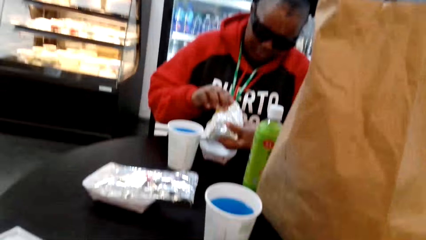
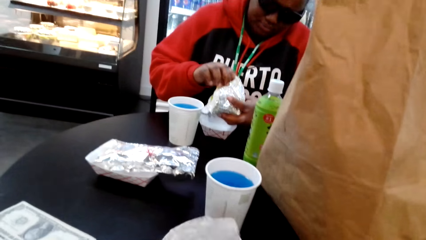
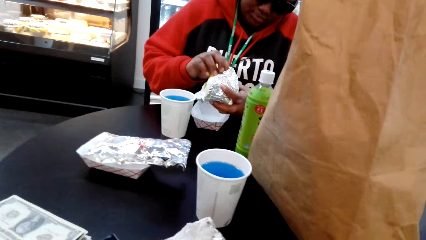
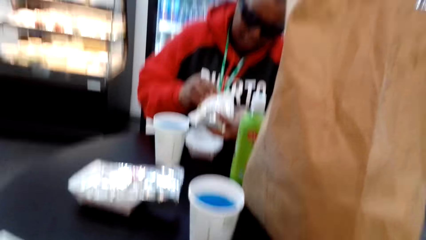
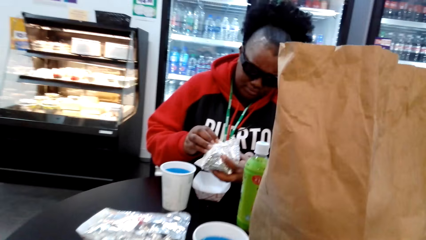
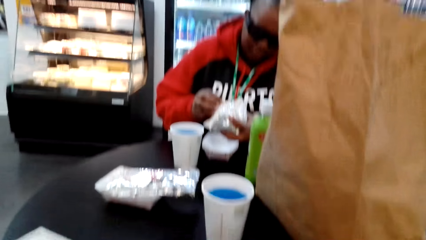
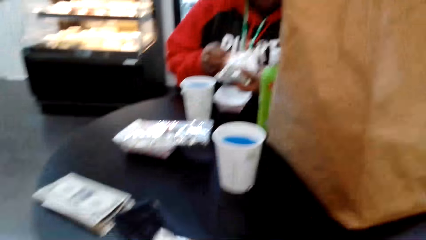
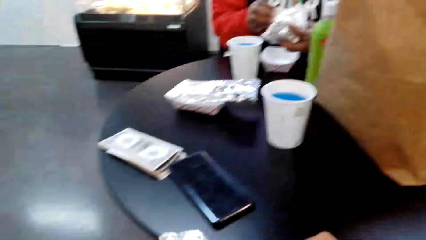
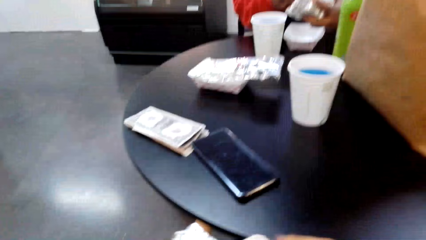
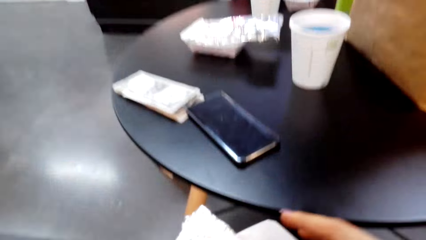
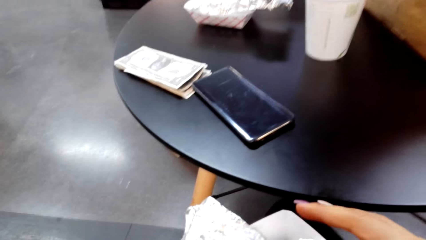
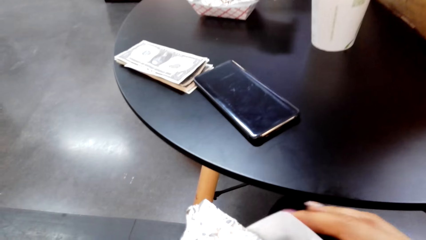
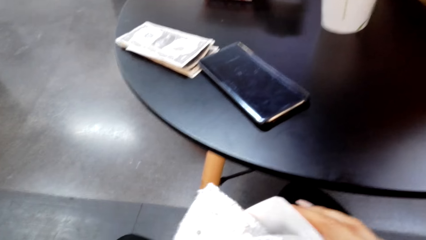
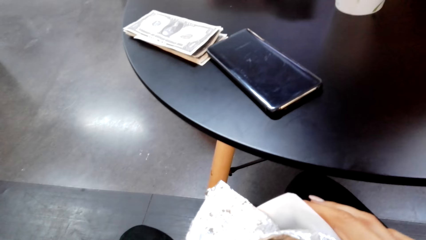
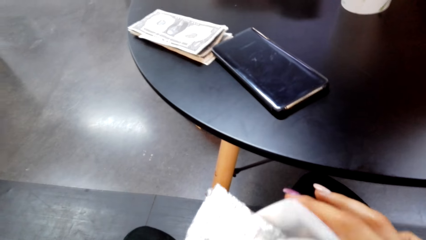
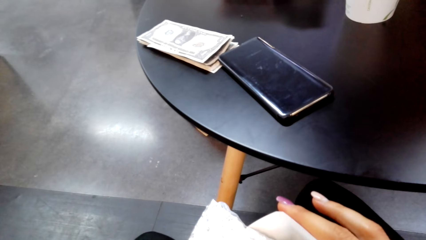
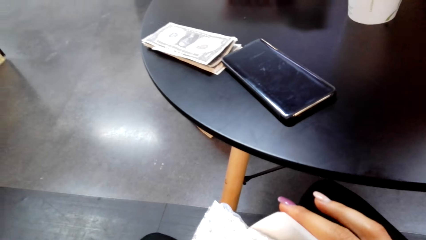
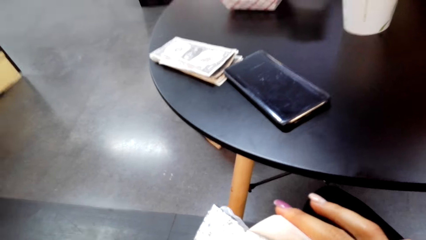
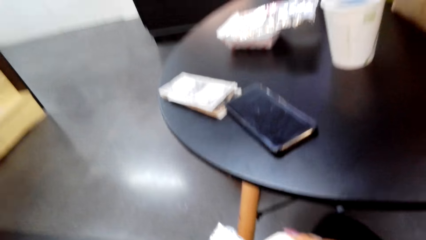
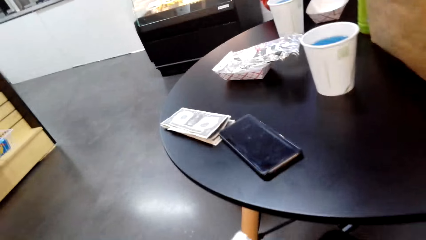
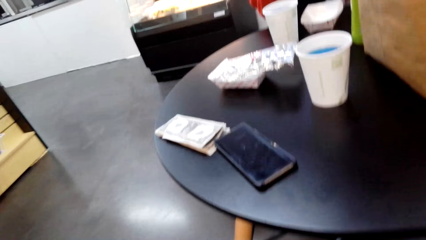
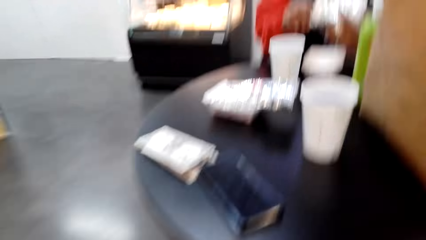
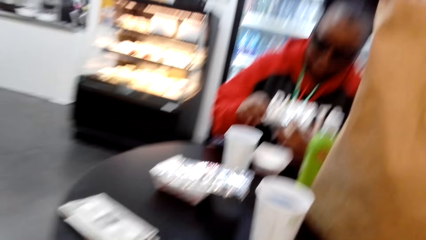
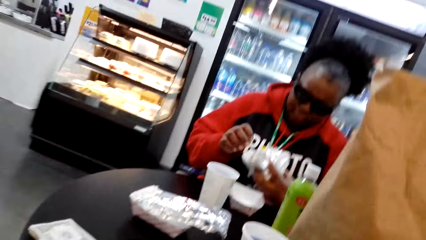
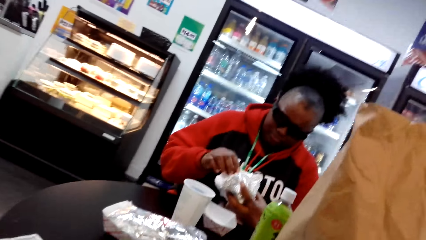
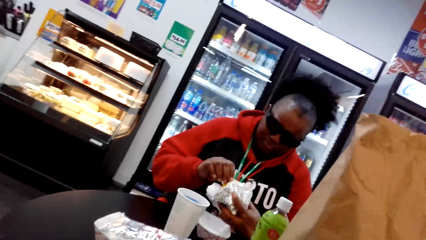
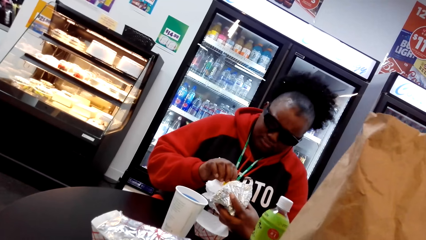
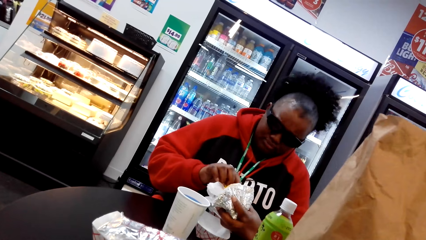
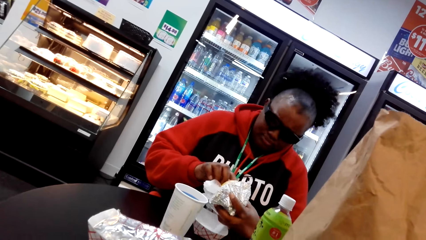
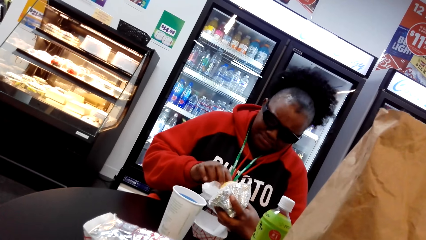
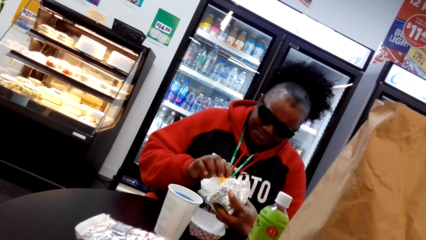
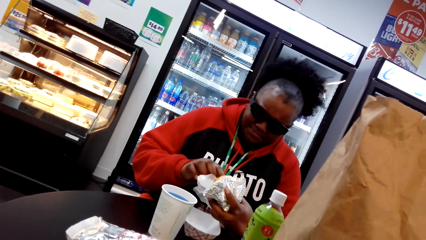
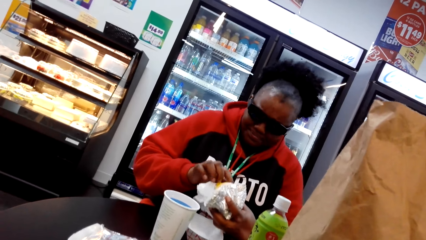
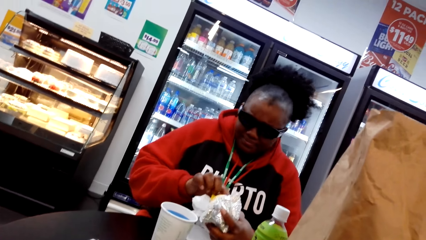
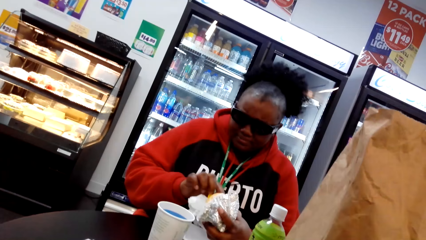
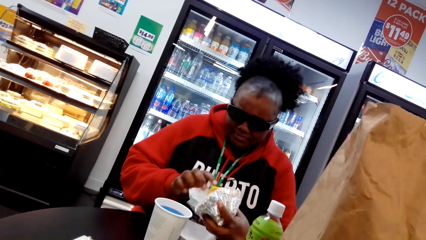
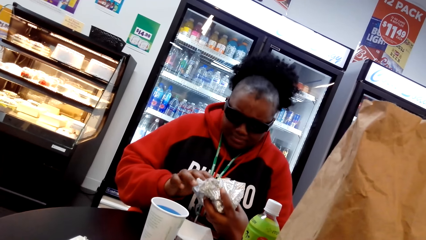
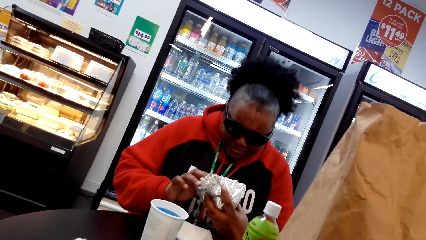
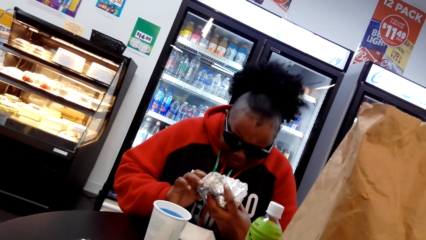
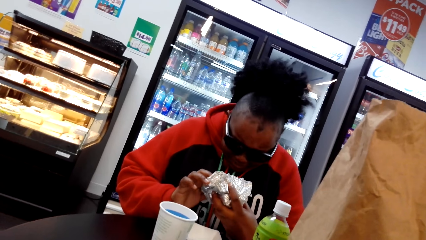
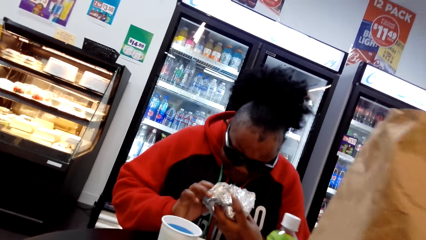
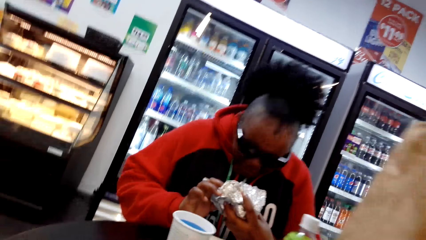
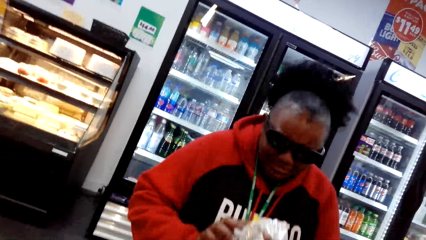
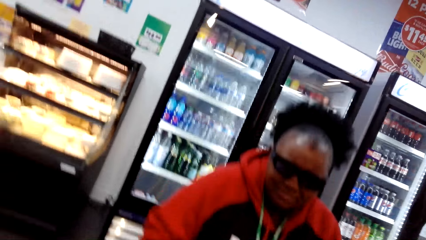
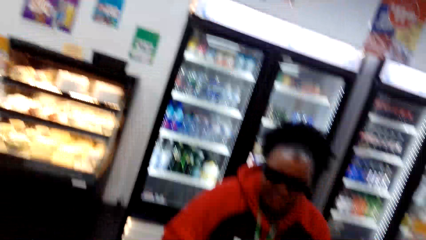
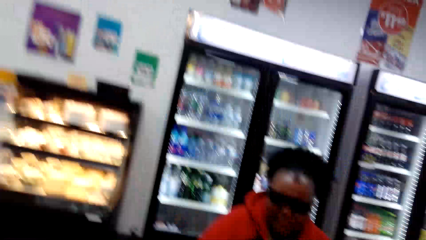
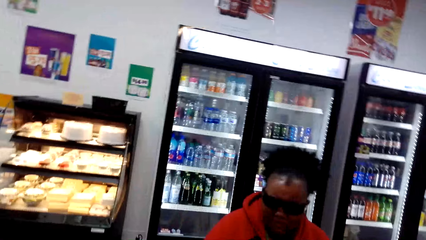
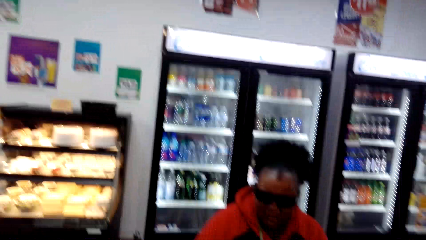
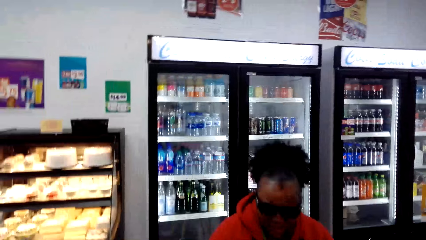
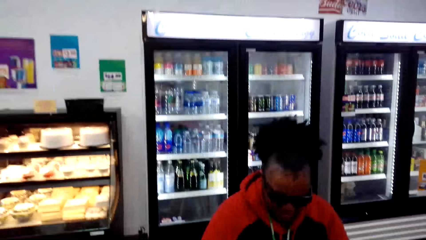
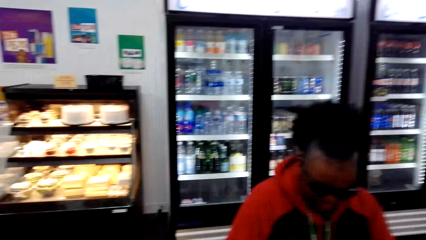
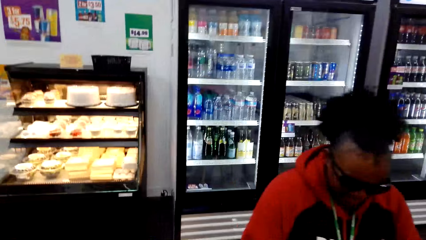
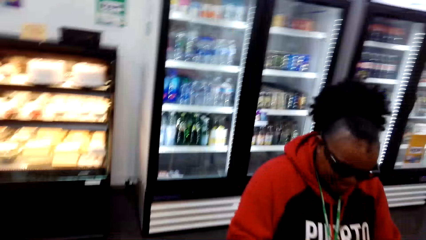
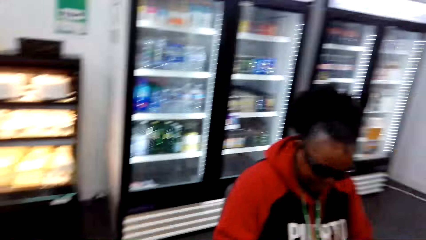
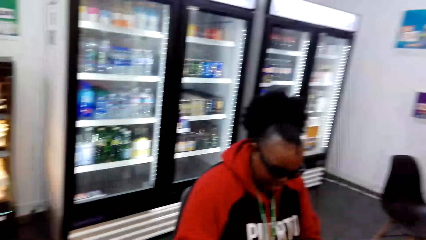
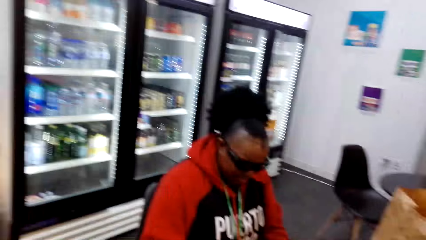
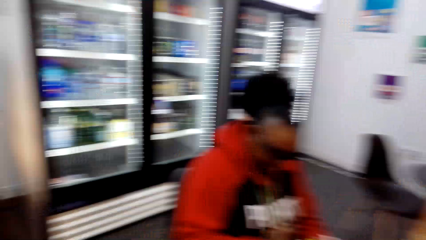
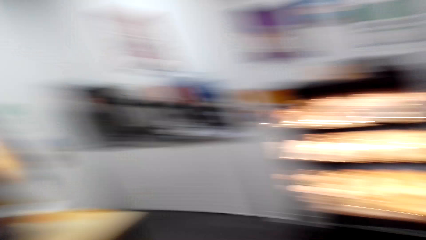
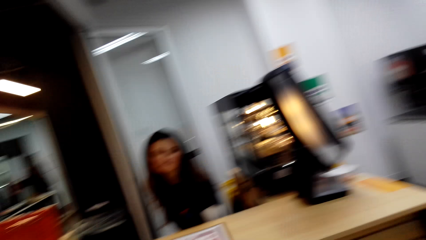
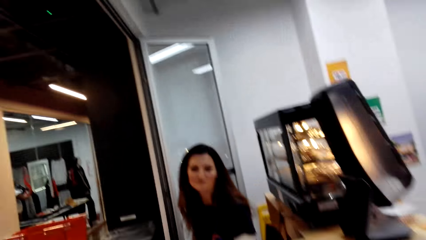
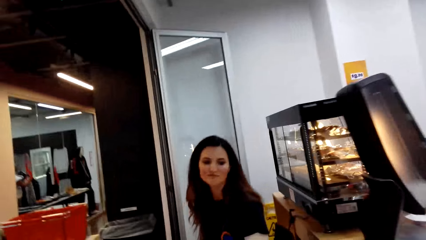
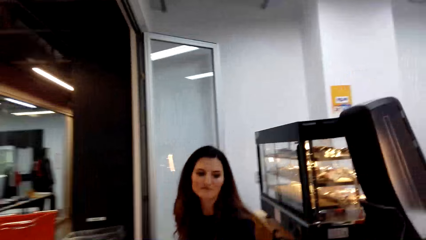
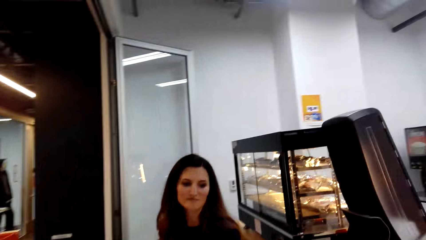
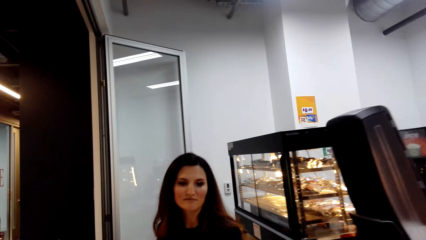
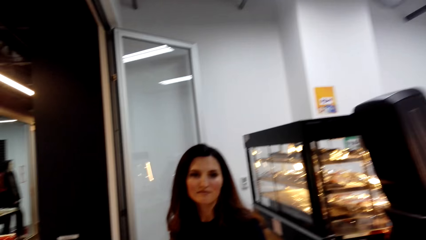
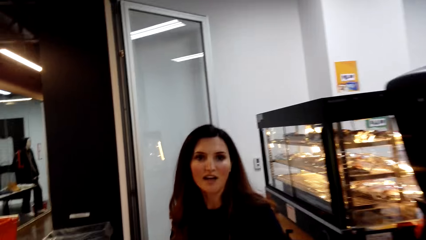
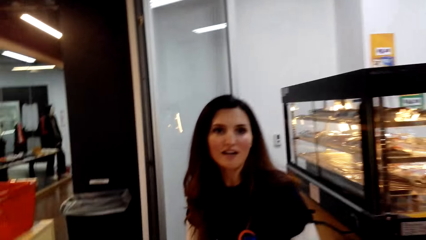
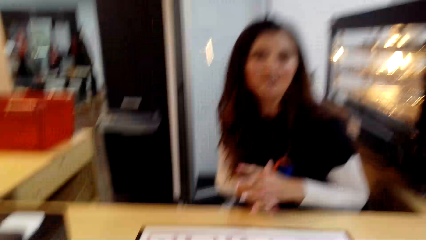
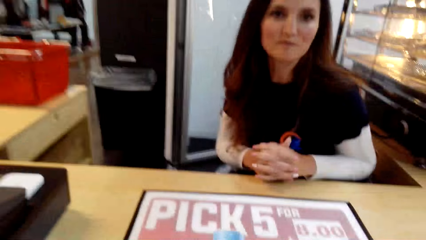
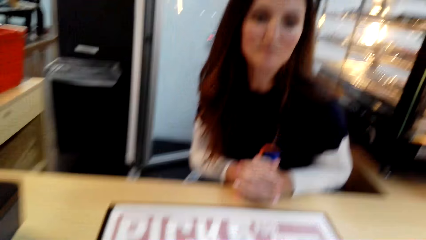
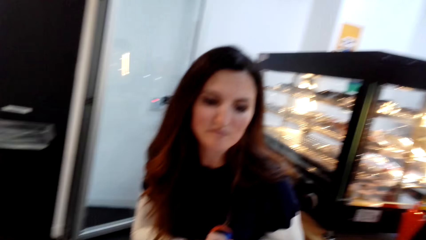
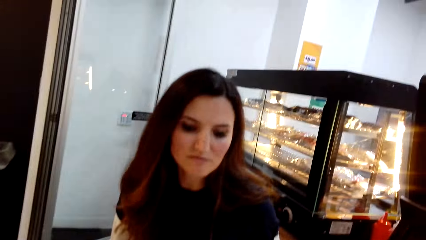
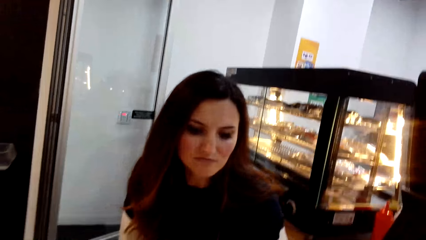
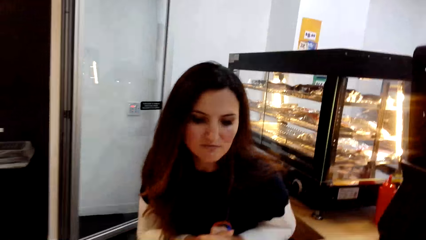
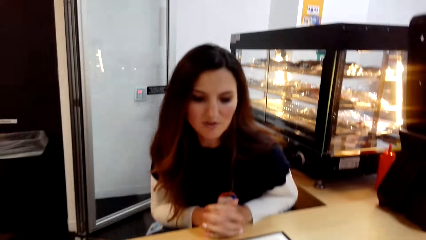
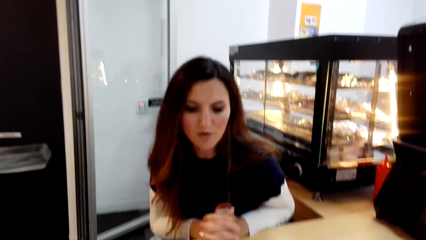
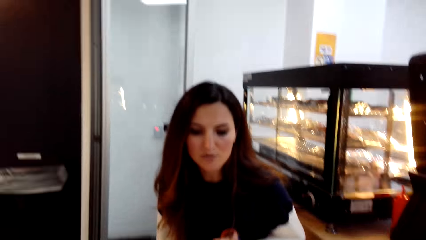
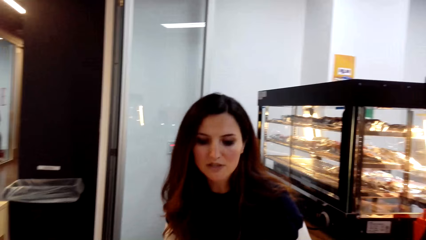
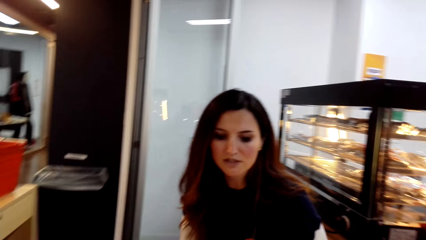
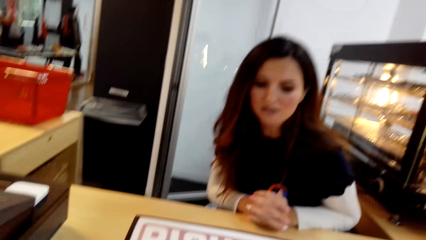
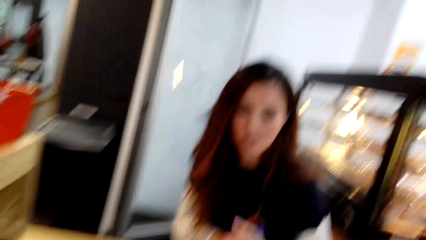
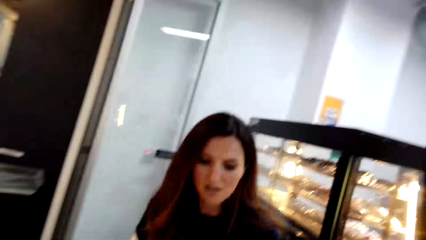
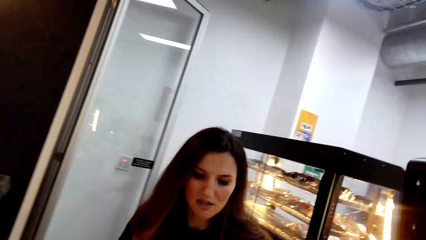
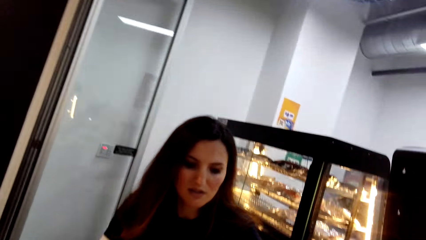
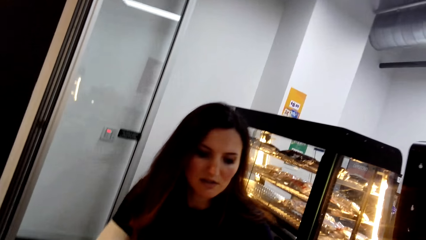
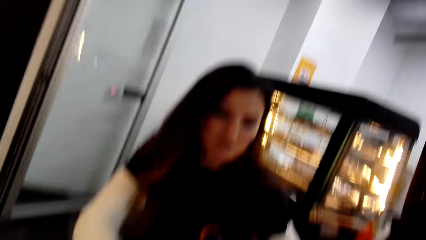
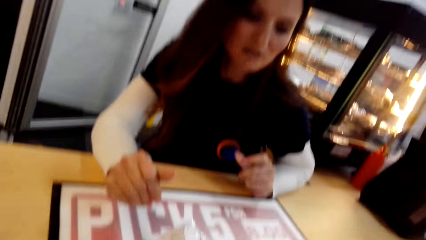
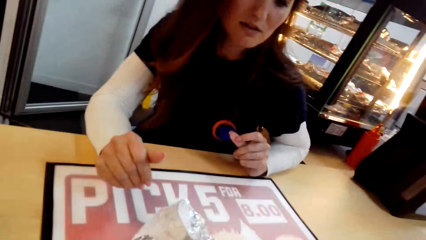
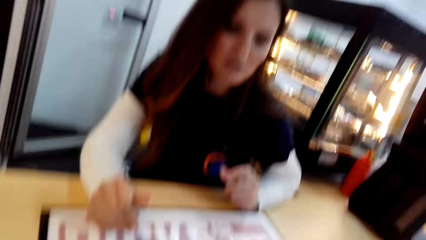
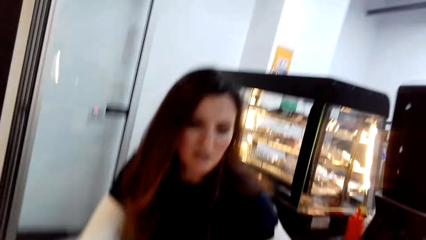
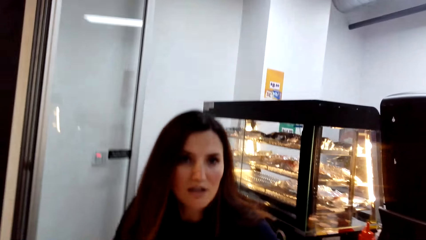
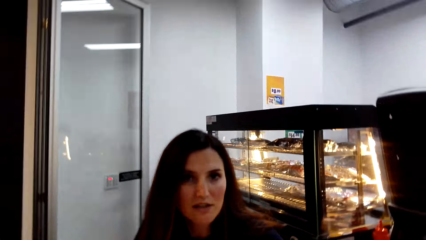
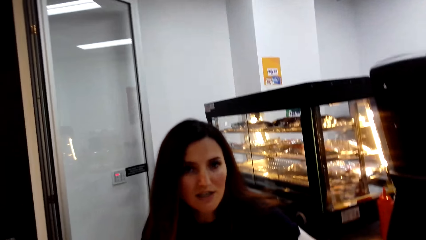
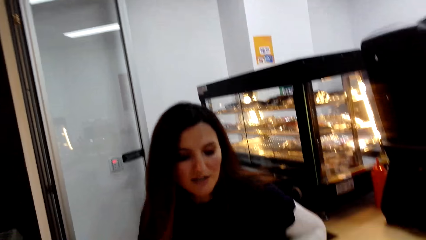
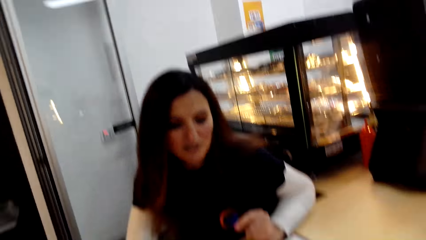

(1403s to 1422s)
The camera wearer unfolds the foil paper. They look at a woman. The woman unfolds the foil paper, eats something, and looks at the aluminium foil. The camera wearer walks to the counter. They converse with a cashier. The cashier talks to the camera wearer.
